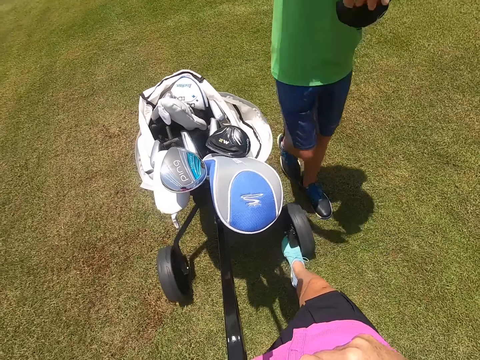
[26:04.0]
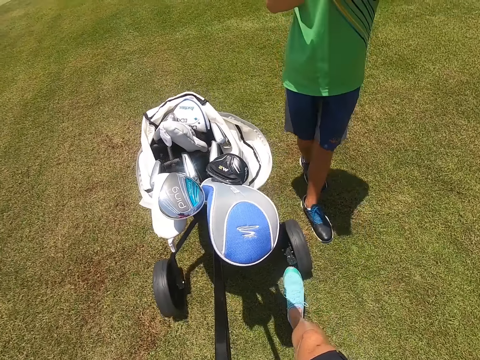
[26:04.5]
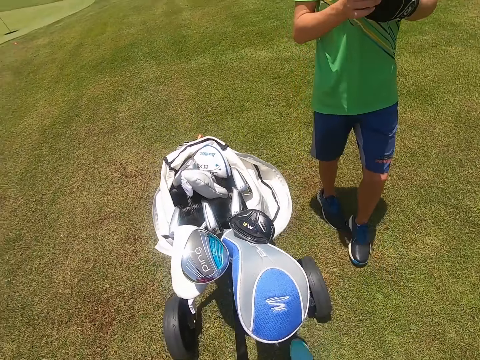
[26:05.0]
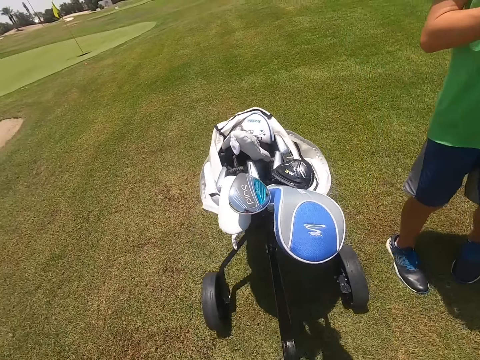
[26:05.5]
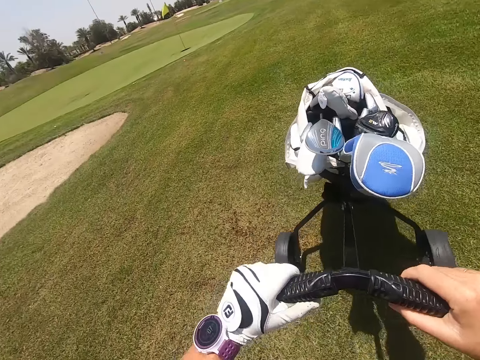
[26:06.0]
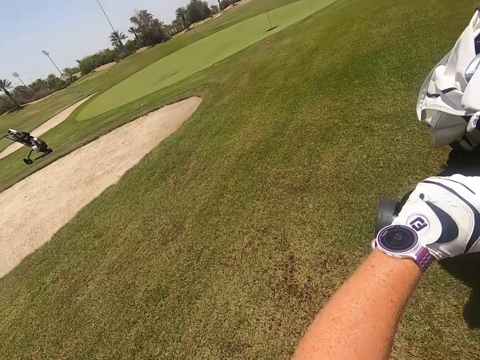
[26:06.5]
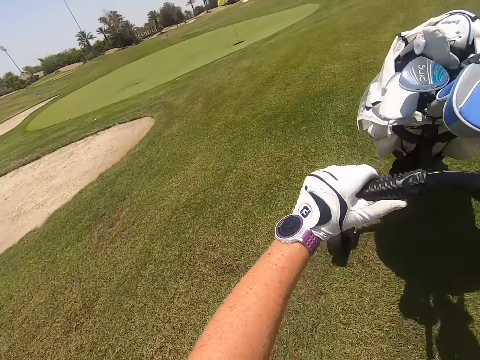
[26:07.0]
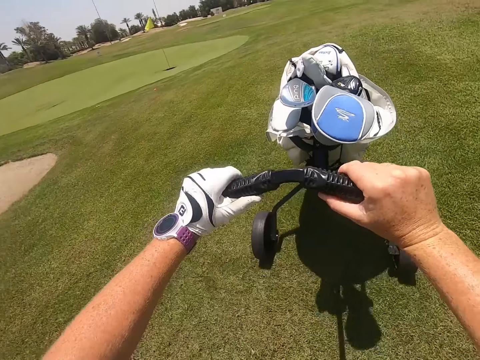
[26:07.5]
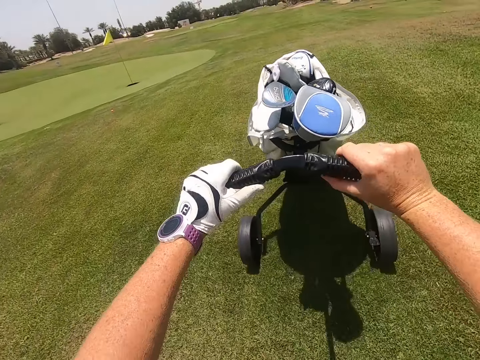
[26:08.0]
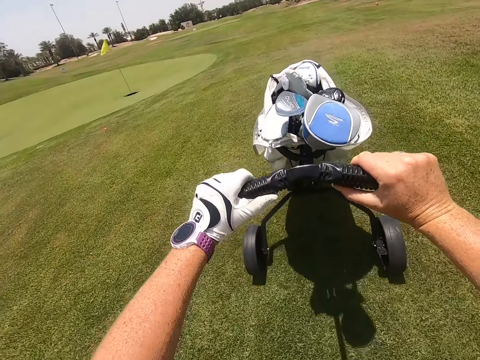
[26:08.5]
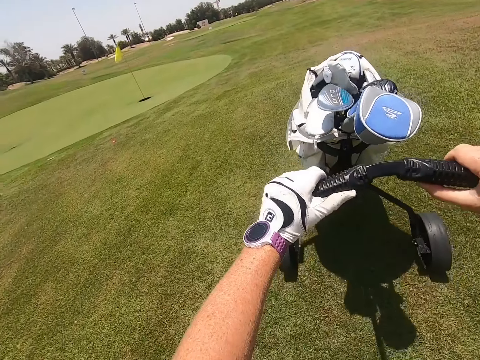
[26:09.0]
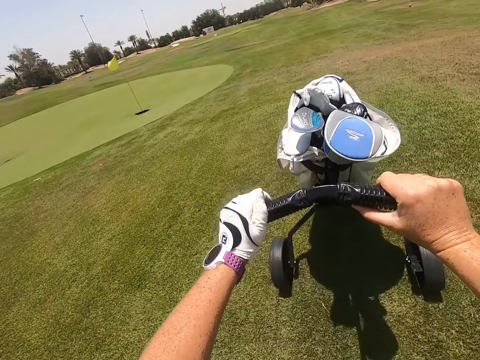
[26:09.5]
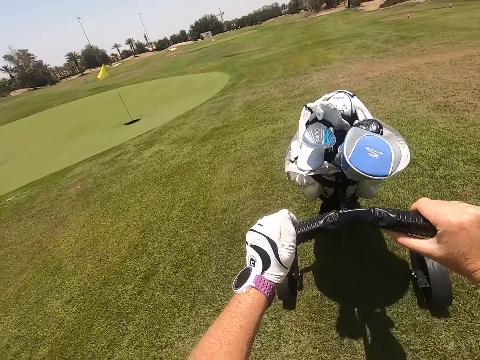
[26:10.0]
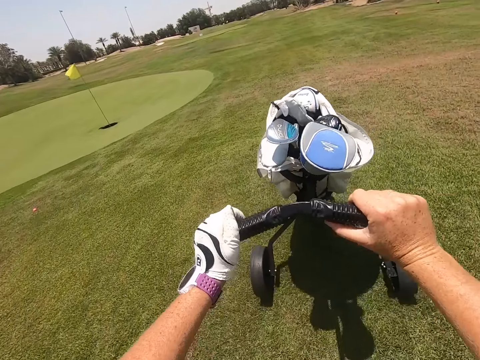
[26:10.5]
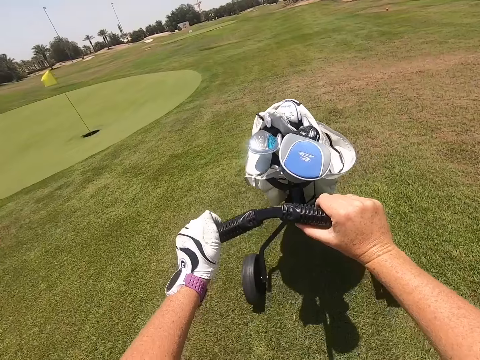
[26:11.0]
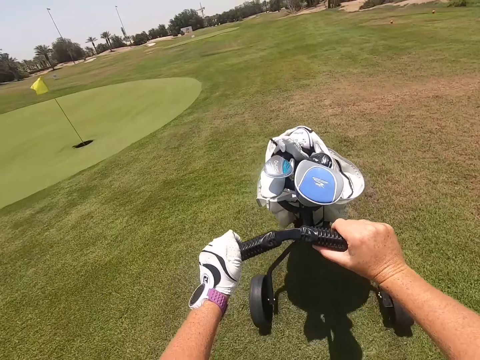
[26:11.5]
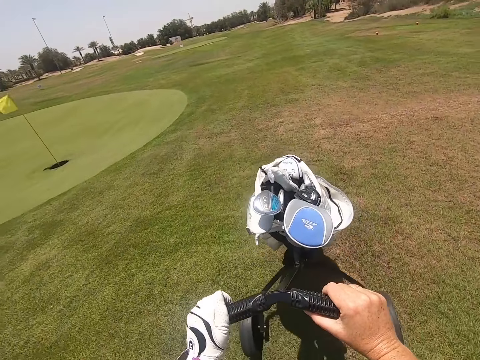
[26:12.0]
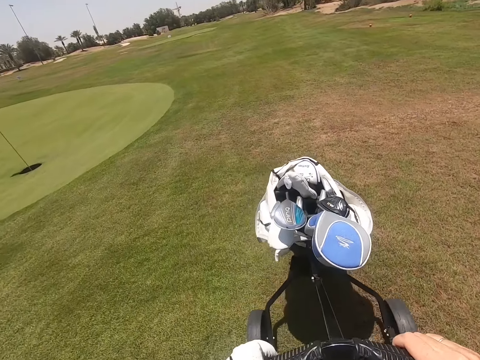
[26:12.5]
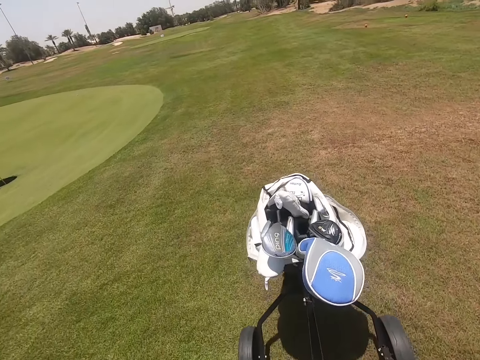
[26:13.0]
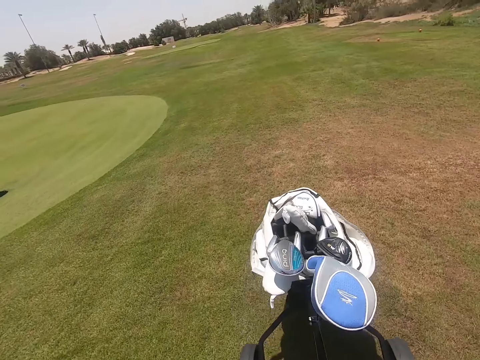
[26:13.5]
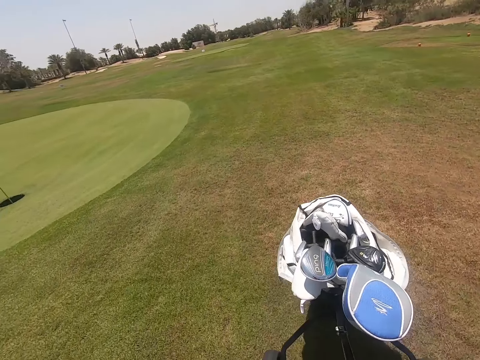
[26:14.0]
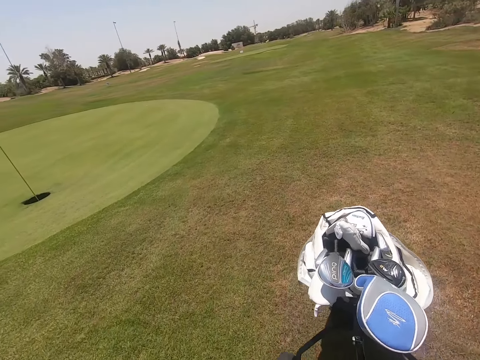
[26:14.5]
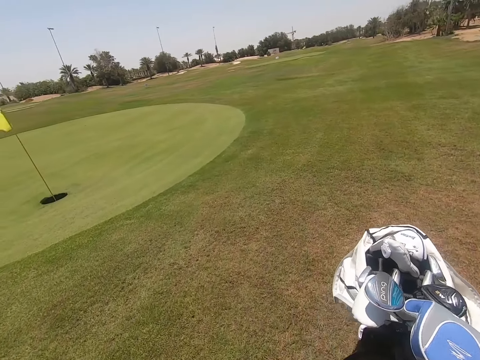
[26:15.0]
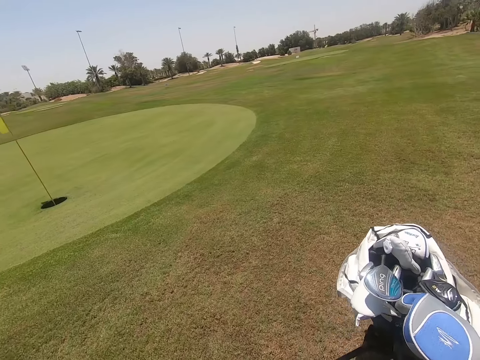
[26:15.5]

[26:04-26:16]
The camera wearer pushes the golf cart with the leg. They push the golf cart on the golf park.

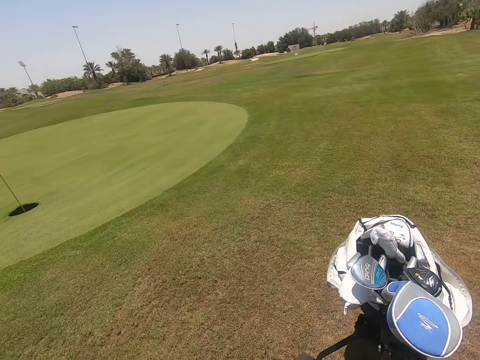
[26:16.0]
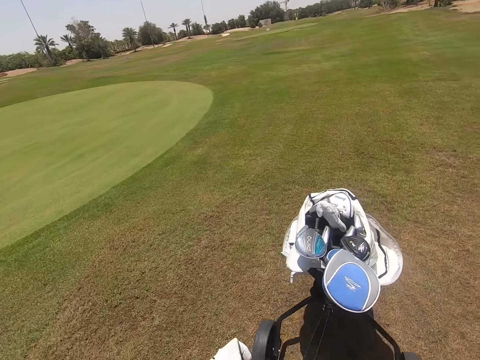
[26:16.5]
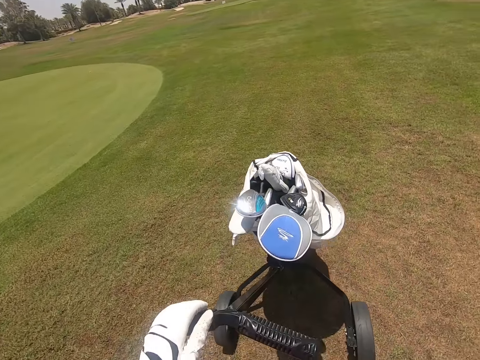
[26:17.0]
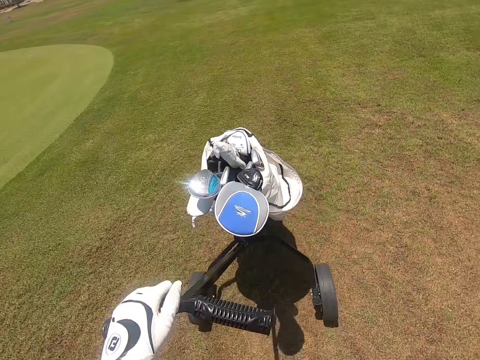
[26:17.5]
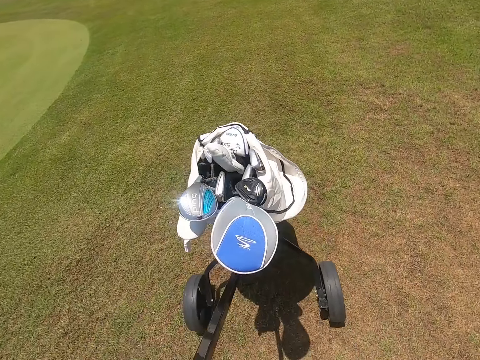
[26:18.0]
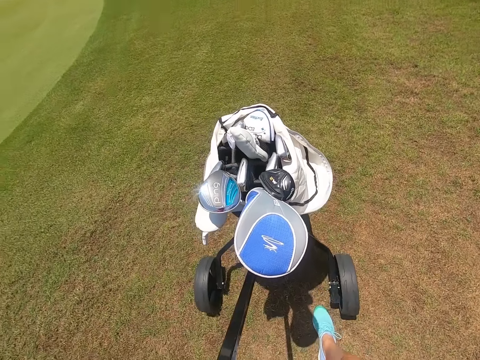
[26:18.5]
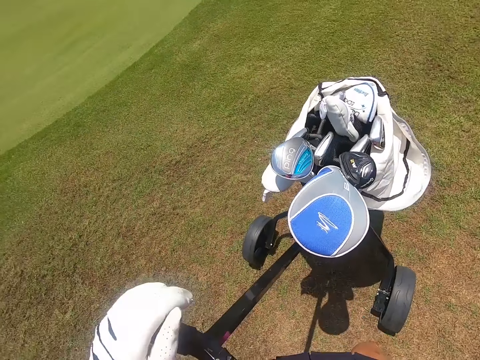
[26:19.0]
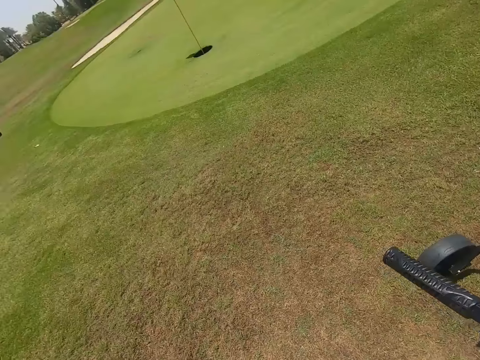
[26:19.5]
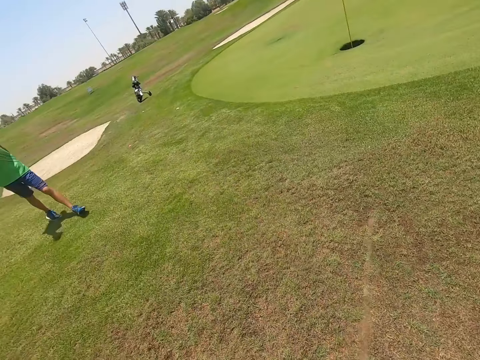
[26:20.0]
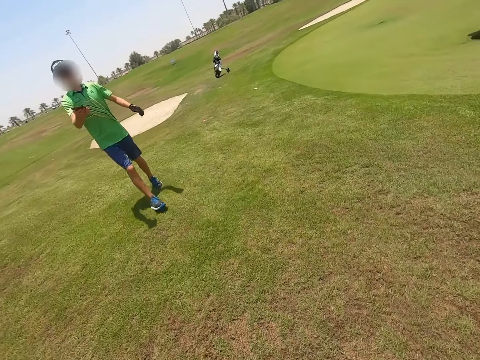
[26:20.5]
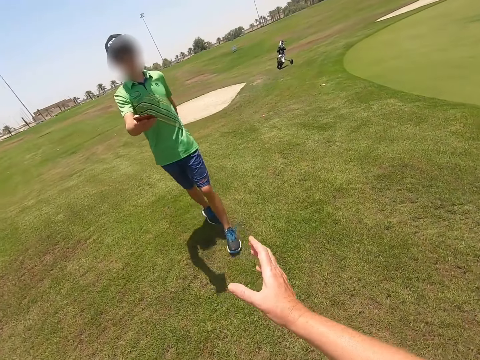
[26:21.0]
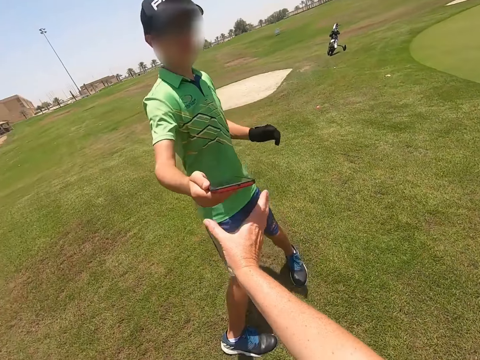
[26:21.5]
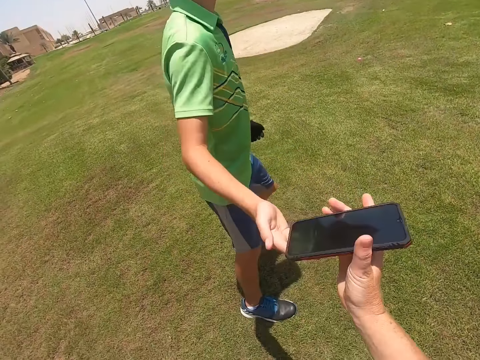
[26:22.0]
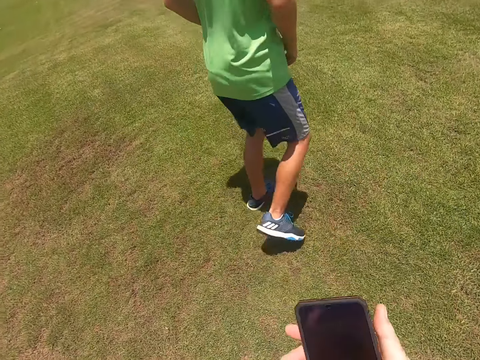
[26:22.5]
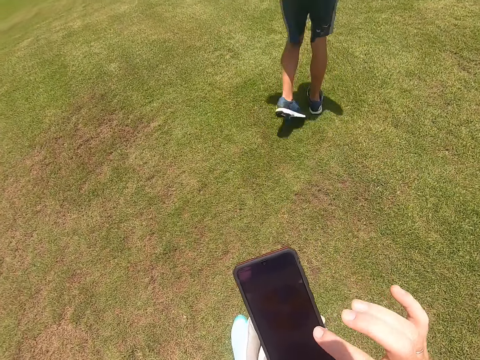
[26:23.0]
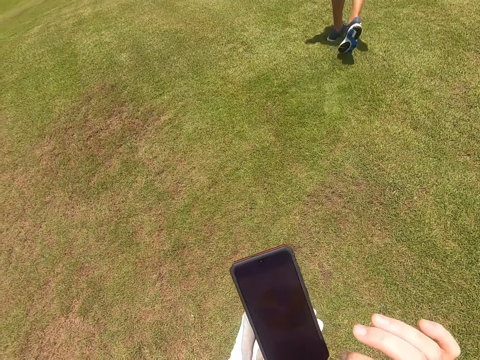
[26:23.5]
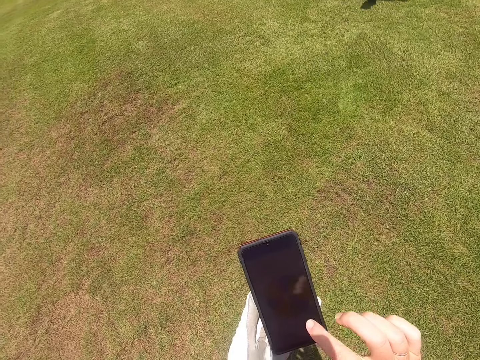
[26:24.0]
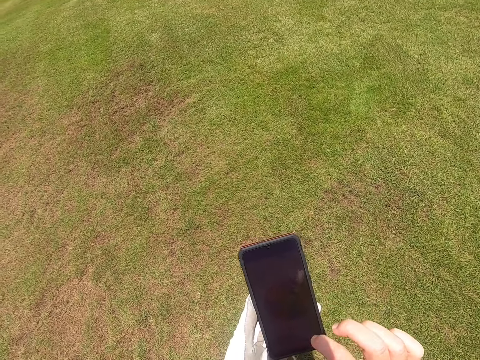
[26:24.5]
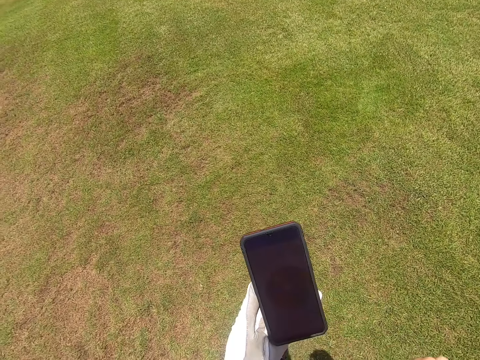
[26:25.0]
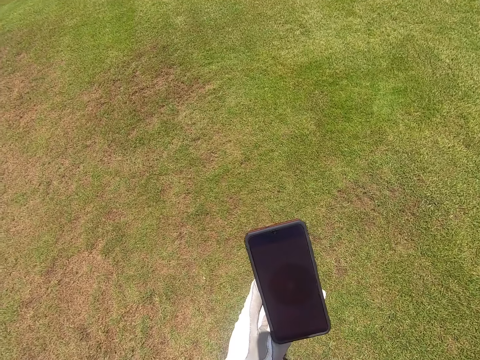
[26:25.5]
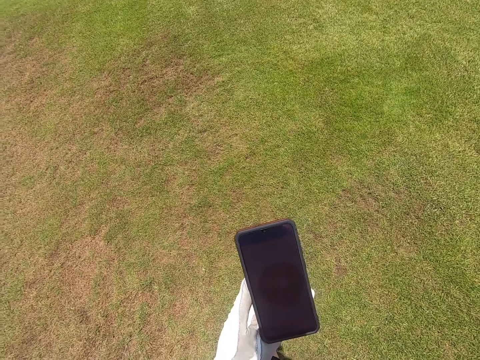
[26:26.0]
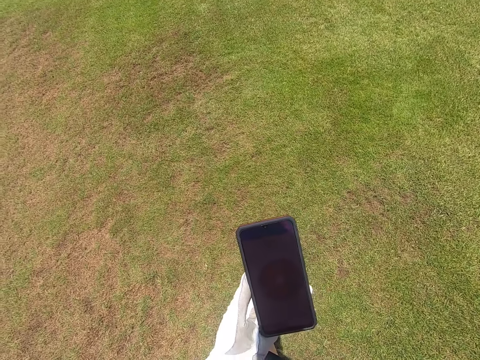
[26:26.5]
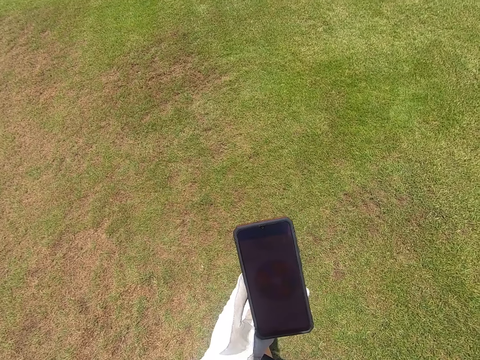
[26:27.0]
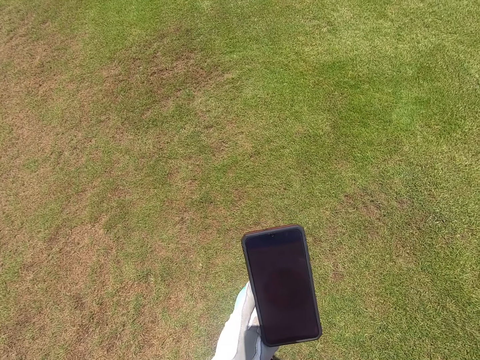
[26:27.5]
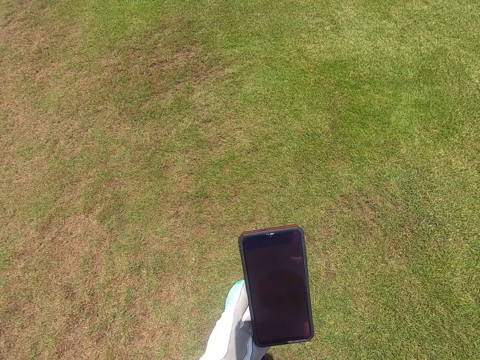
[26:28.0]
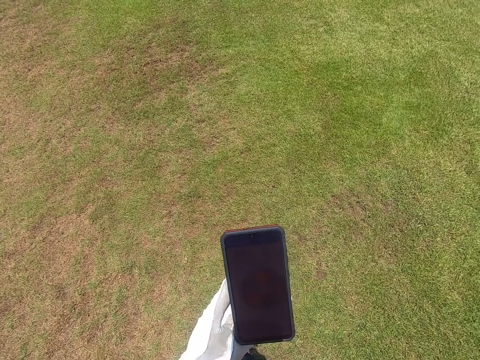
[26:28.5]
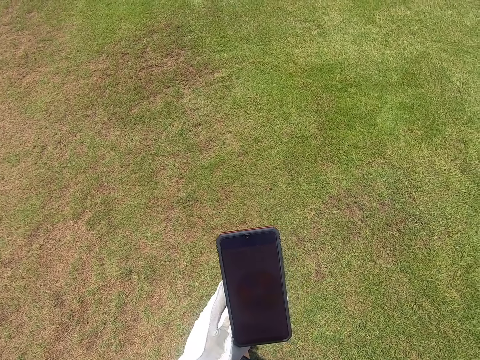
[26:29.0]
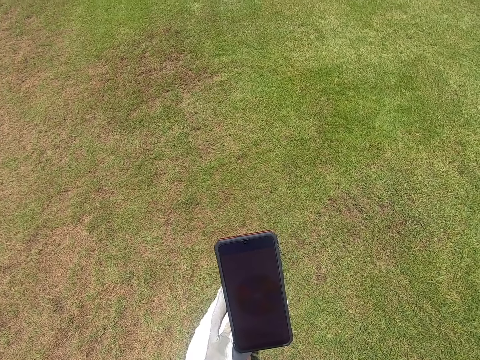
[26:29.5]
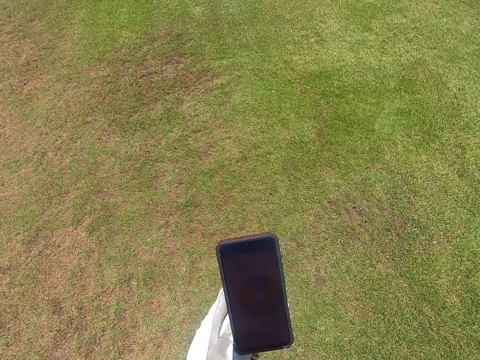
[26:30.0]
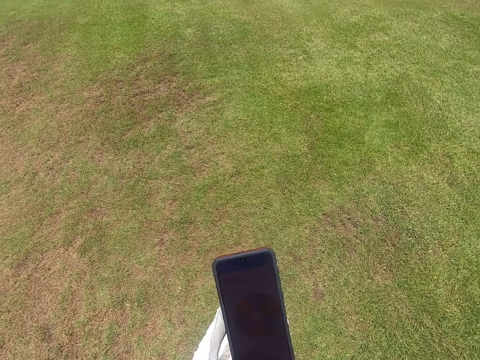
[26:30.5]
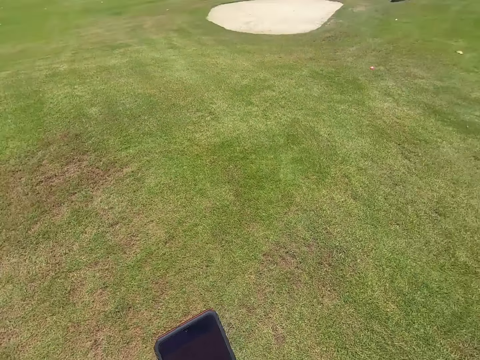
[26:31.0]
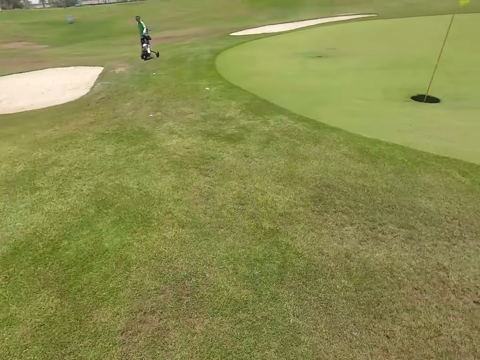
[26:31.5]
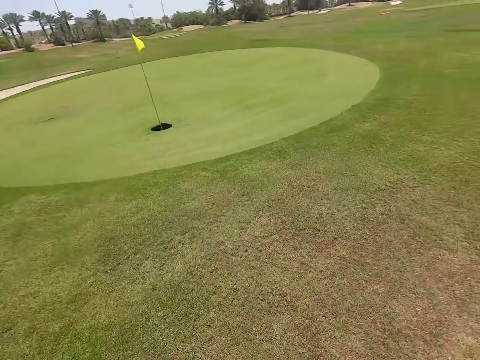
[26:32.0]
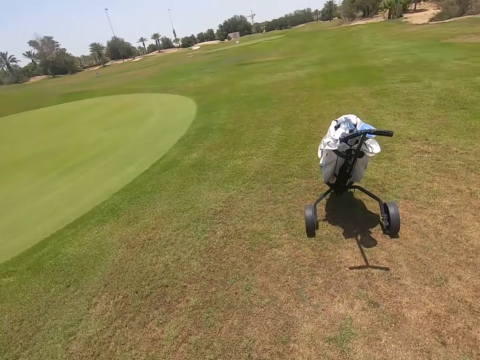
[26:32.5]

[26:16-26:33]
The camera wearer pushes the golf cart with the leg. They stop at the golf park and look around the golf park. A person walks at the golf park. The person gives the phone to the camera wearer. The camera wearer takes the phone. They look through the phone. The person walks at the golf park. The camera wearer operates the phone. They look around the golf park.
